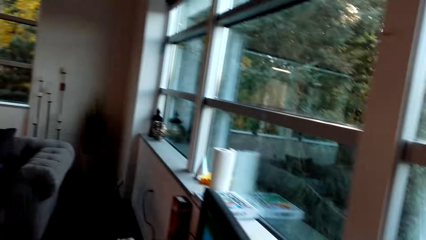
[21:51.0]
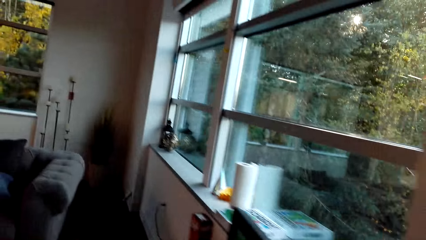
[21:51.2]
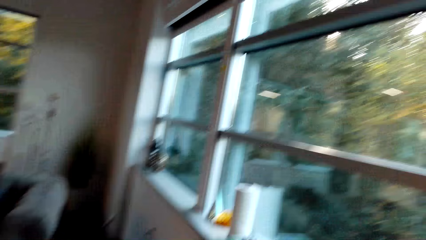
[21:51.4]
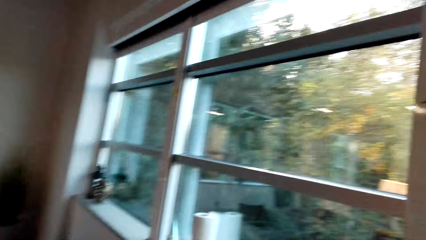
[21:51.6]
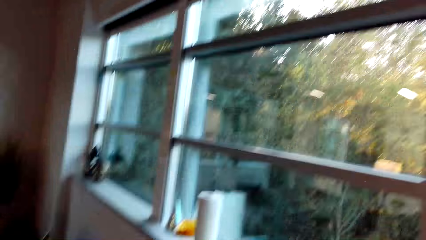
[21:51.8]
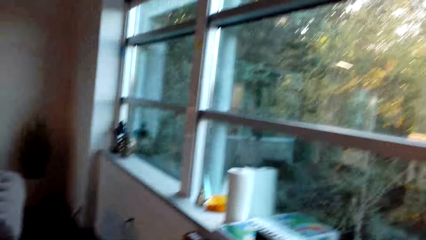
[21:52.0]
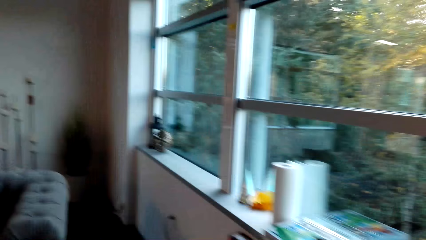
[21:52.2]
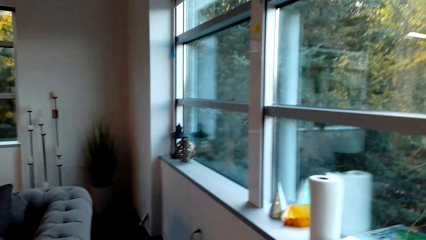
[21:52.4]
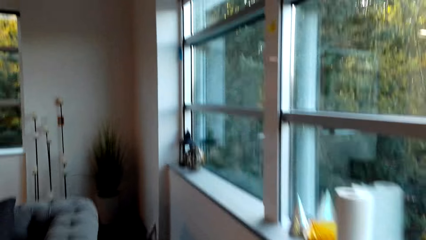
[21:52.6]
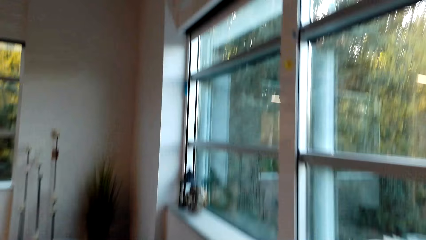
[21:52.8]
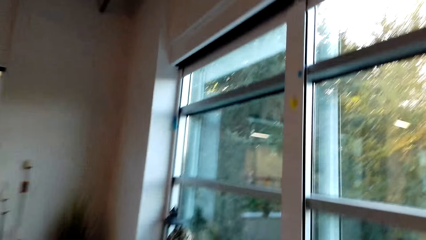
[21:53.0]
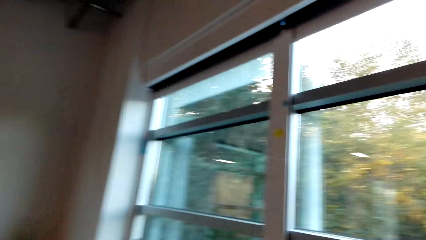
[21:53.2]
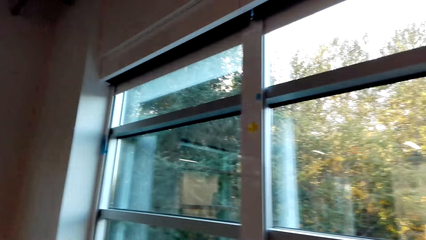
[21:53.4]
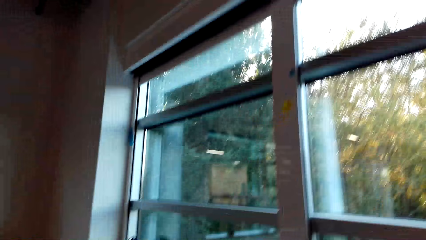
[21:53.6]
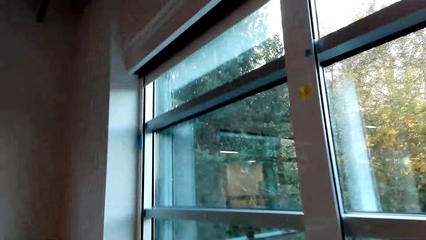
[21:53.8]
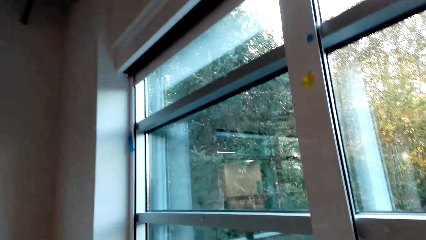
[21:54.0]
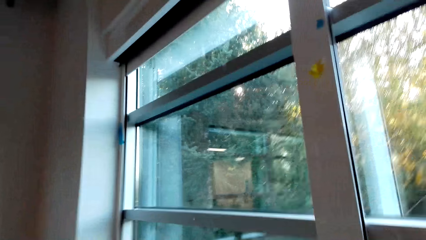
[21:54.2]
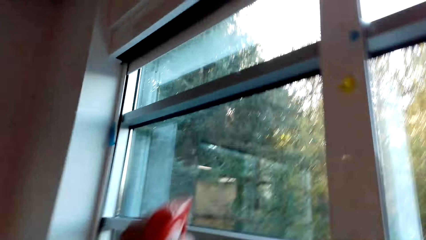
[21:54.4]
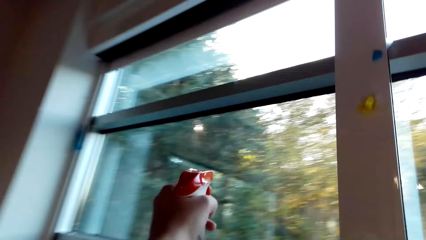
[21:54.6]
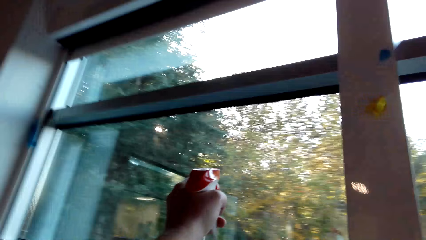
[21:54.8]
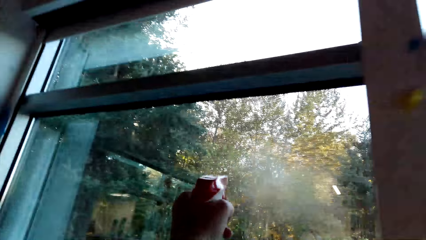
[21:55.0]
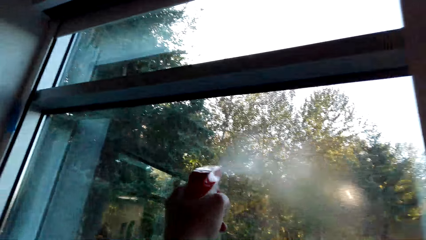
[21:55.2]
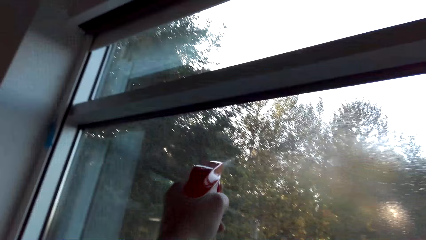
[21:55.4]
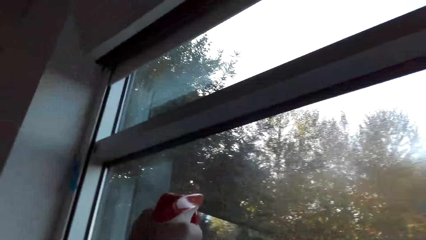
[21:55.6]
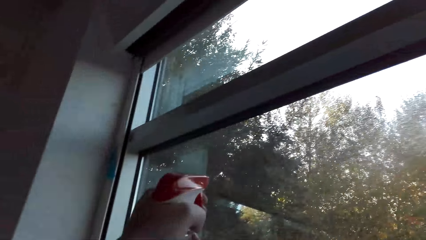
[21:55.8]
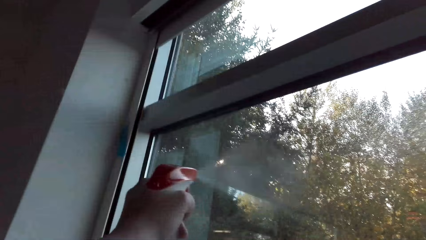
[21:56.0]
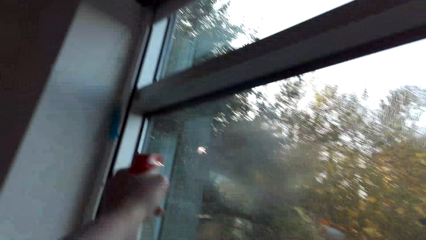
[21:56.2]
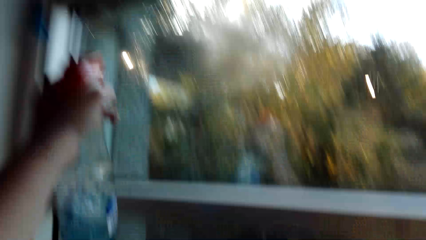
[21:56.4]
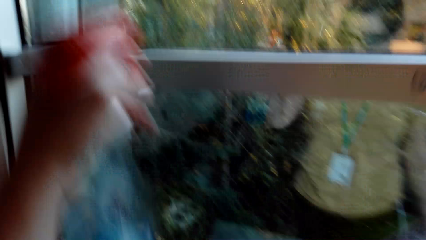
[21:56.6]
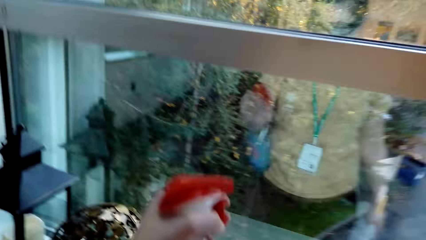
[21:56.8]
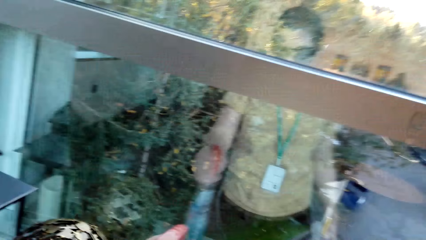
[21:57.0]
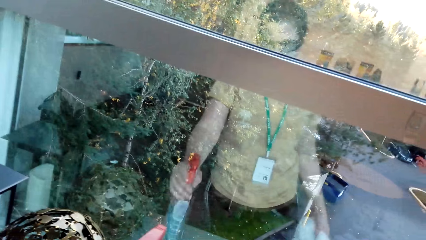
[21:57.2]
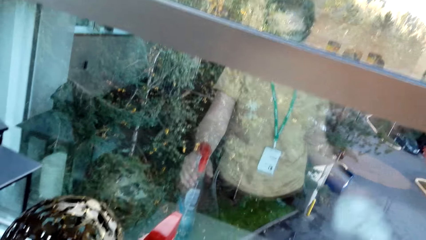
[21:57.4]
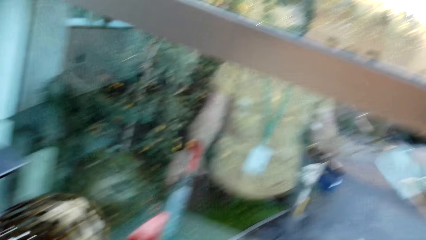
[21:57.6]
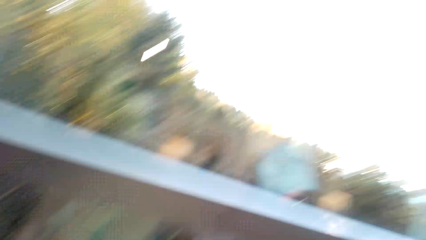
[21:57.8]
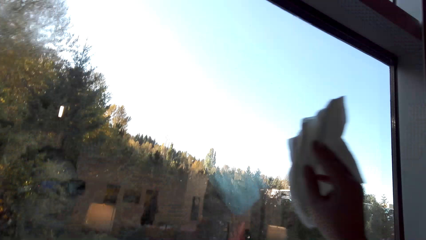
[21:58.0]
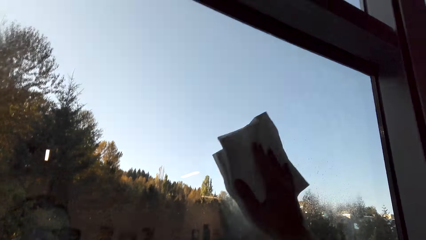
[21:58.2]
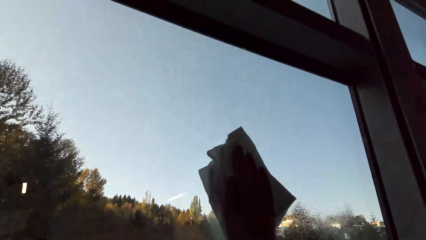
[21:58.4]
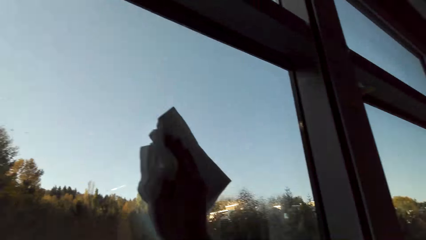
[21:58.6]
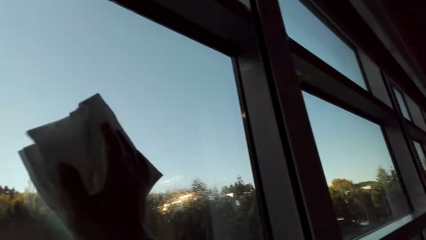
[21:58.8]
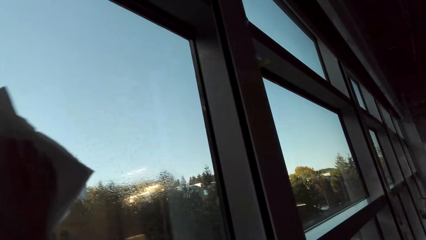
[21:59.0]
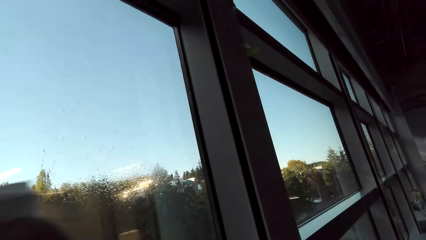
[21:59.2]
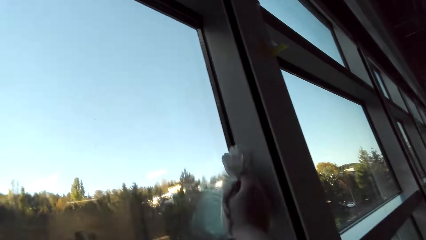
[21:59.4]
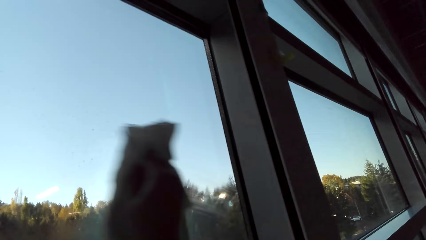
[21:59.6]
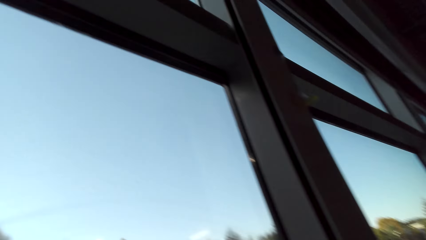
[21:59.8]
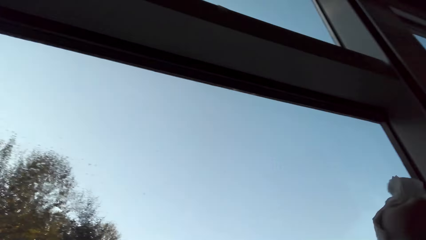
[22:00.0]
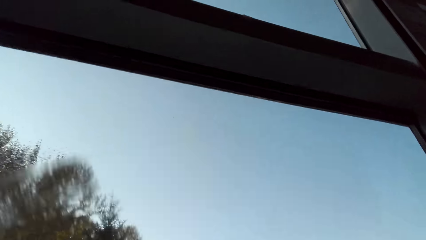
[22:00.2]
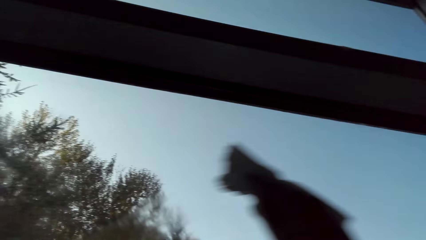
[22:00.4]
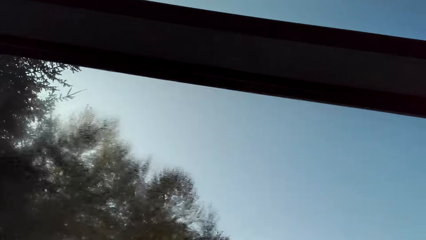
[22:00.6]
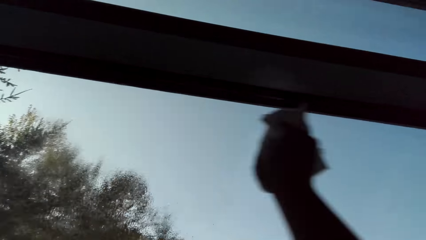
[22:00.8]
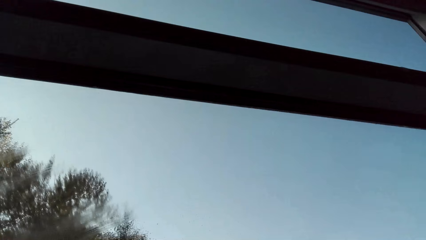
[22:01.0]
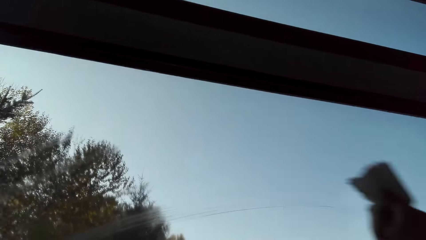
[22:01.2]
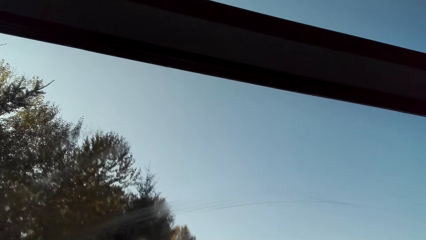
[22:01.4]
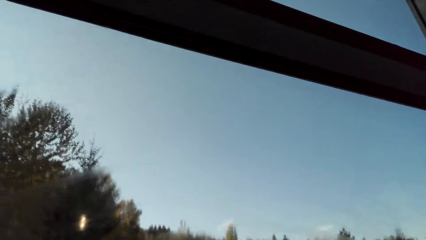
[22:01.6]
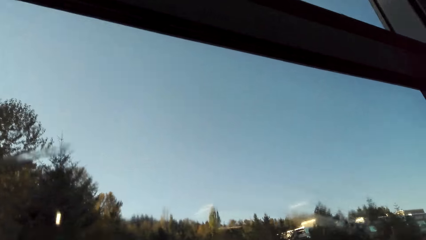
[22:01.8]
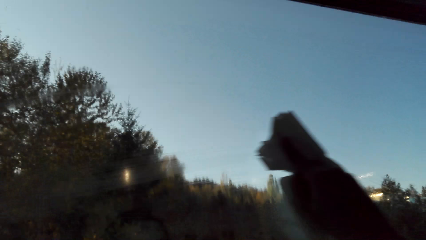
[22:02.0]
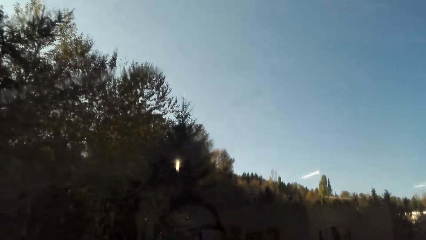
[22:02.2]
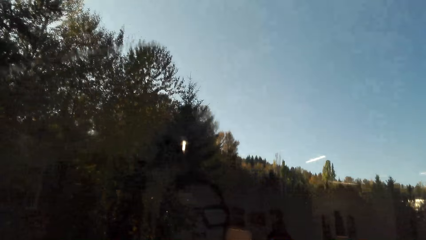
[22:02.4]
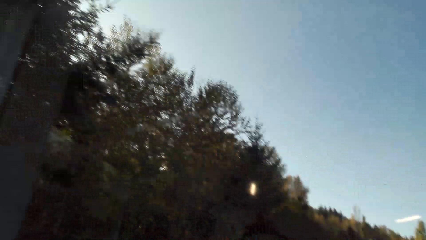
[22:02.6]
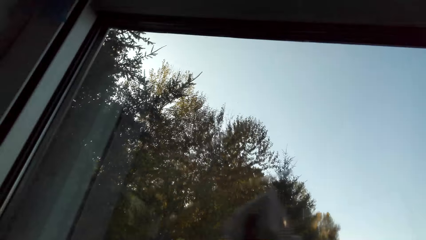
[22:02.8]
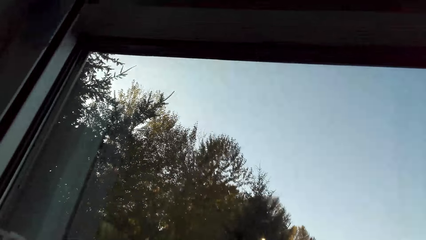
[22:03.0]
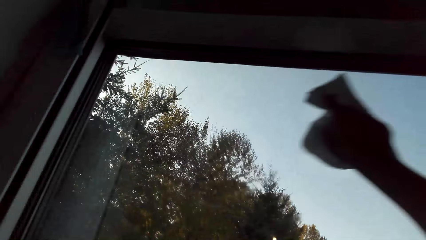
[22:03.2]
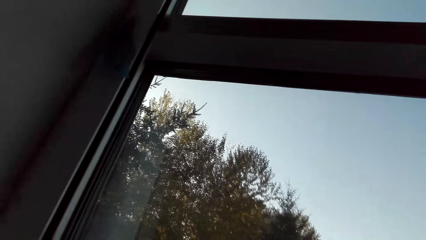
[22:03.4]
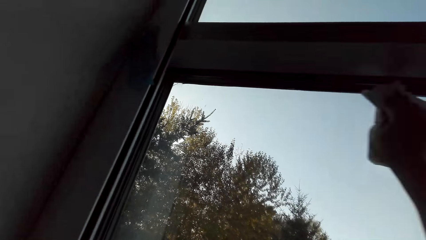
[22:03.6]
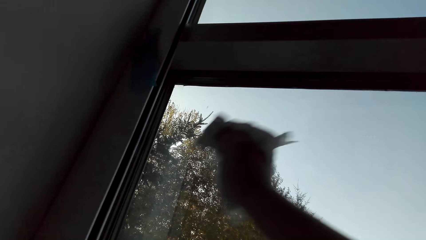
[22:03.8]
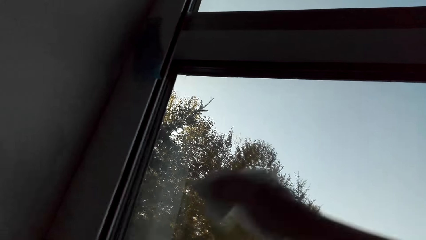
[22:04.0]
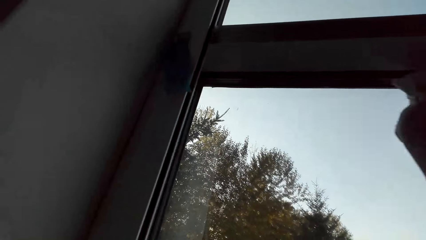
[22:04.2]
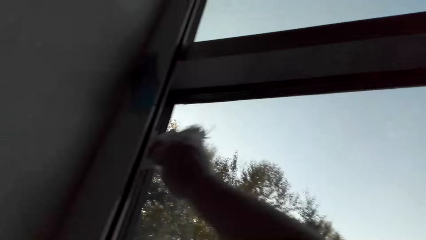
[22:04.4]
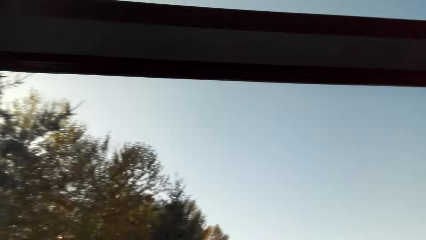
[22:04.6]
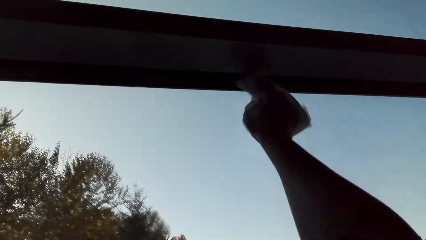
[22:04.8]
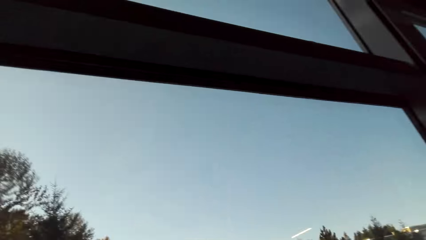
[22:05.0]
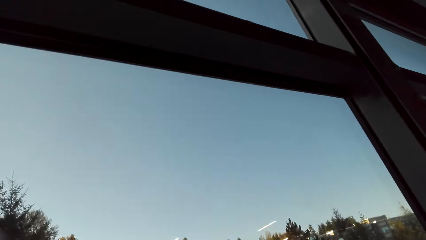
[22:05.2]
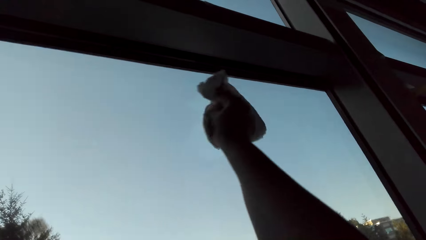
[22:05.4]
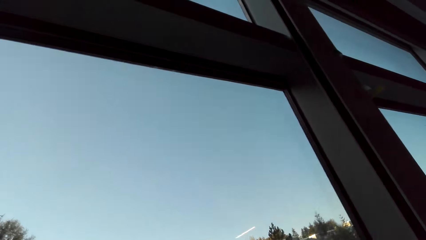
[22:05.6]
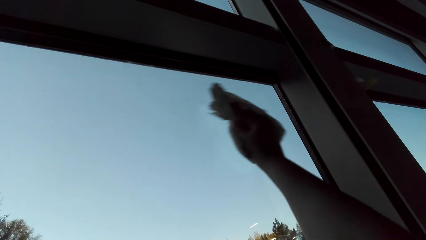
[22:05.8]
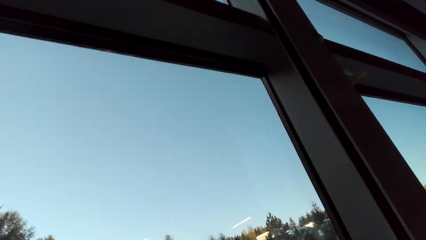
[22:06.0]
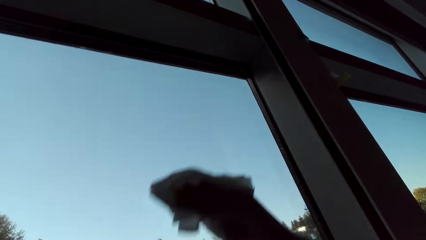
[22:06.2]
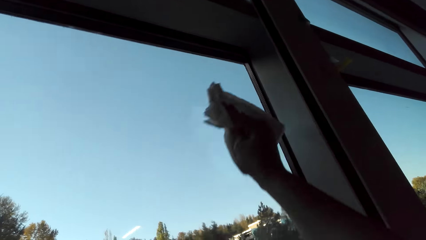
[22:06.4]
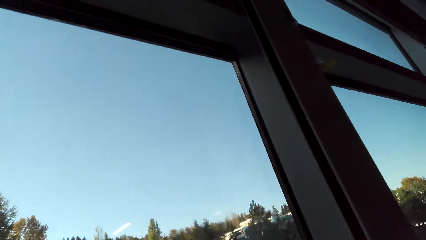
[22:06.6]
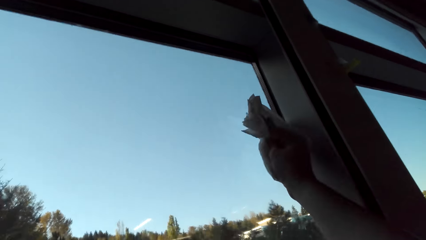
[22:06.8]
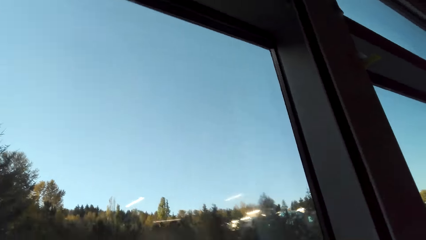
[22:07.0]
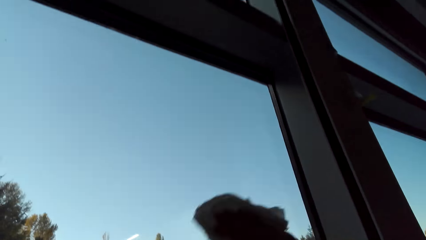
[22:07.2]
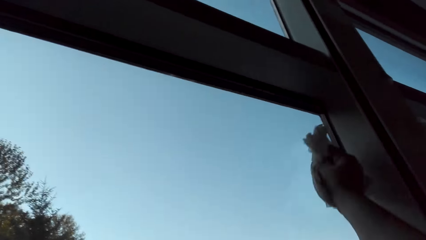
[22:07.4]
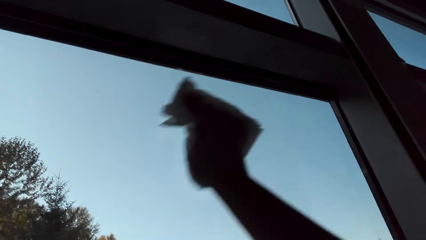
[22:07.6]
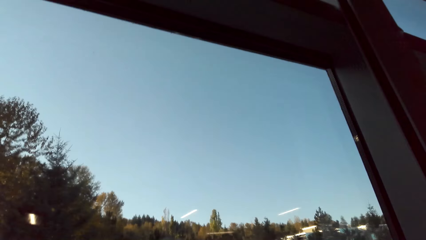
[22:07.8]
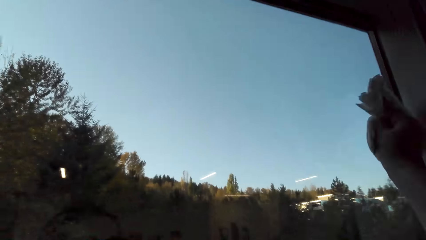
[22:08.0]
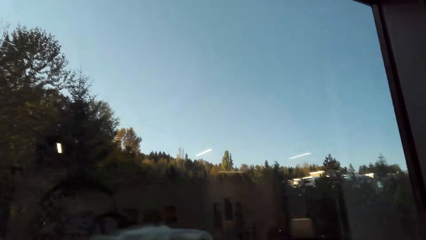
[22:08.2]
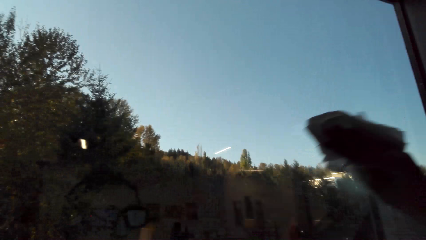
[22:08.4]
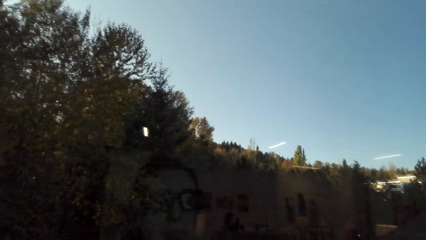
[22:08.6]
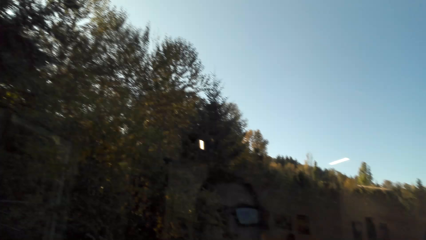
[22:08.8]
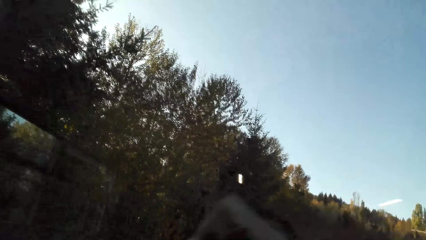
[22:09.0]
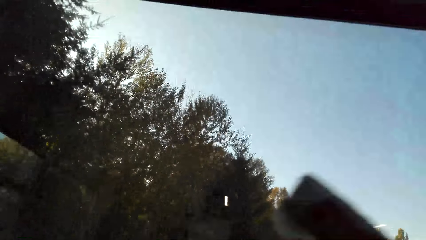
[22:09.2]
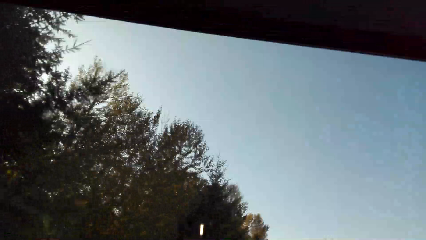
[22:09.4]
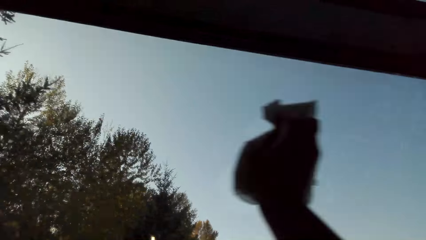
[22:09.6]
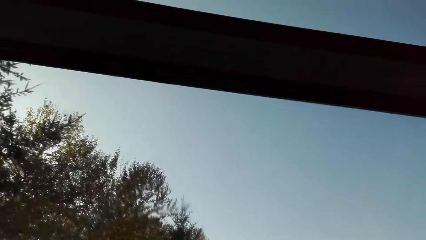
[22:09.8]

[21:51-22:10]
The camera wearer walks around. They spray on the window pane. They wipe the window pane.
